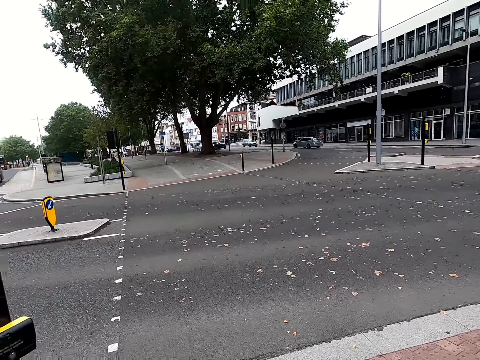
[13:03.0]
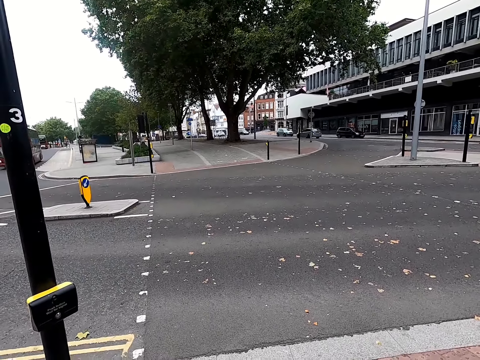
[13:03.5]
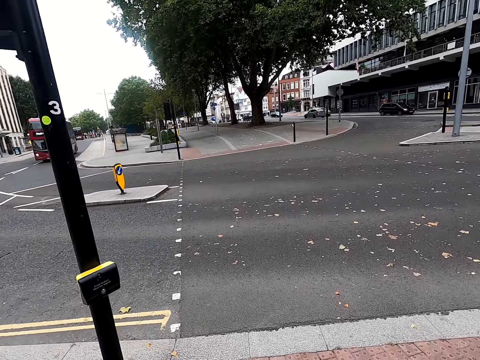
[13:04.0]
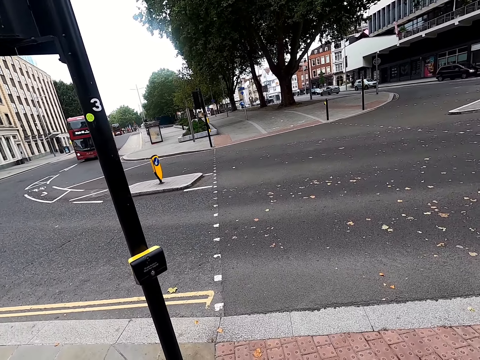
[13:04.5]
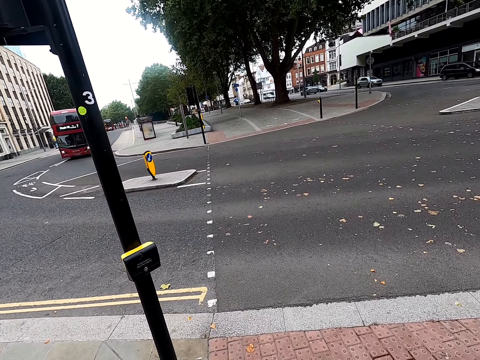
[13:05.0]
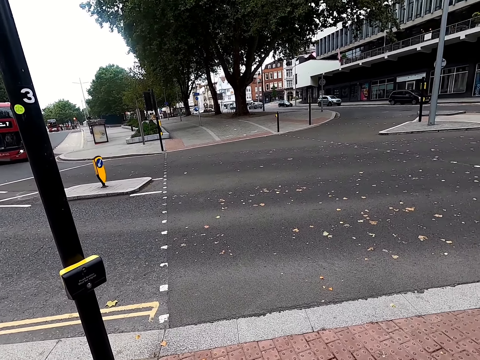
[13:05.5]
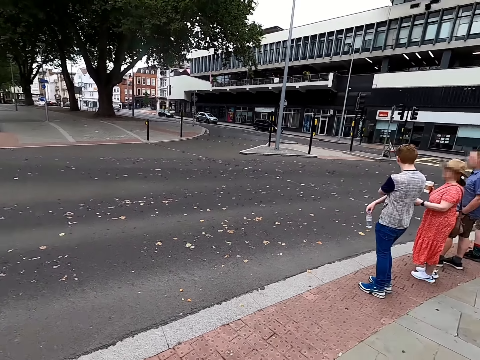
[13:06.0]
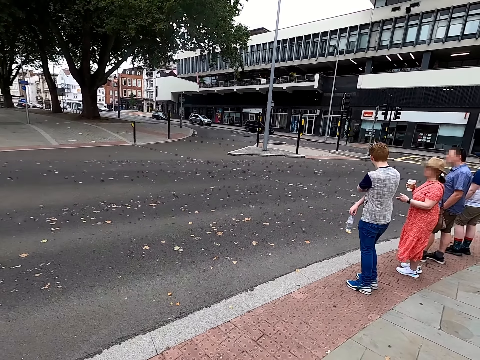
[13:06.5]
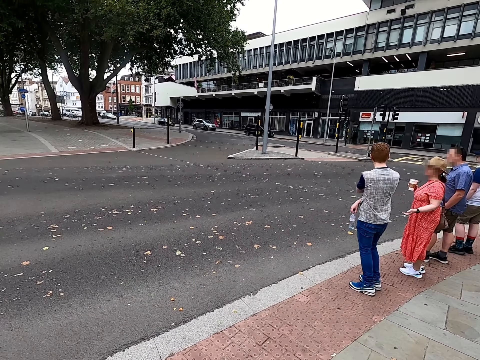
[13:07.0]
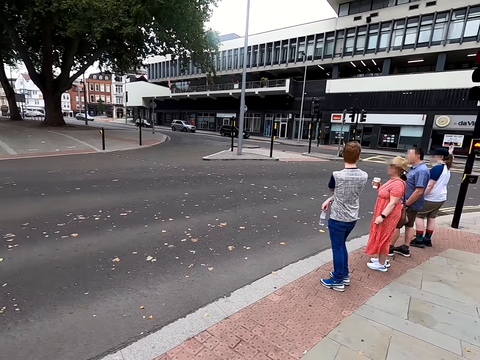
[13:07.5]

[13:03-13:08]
The camera wearer looks around.

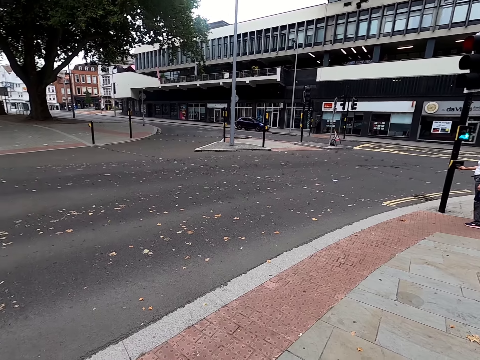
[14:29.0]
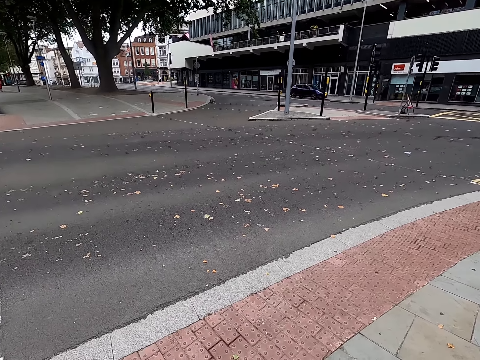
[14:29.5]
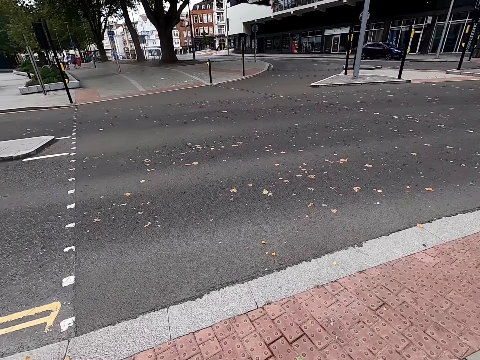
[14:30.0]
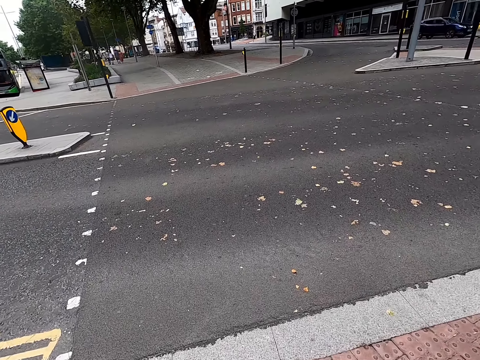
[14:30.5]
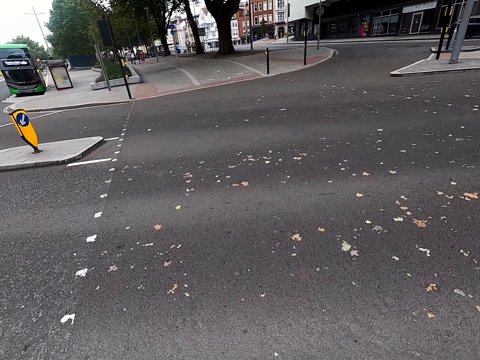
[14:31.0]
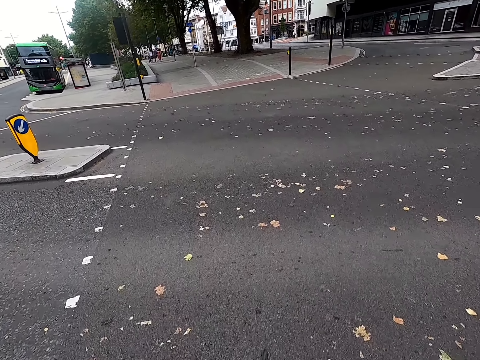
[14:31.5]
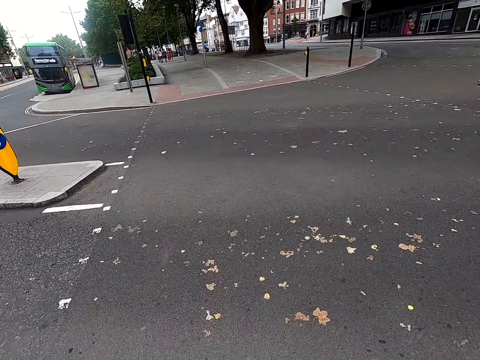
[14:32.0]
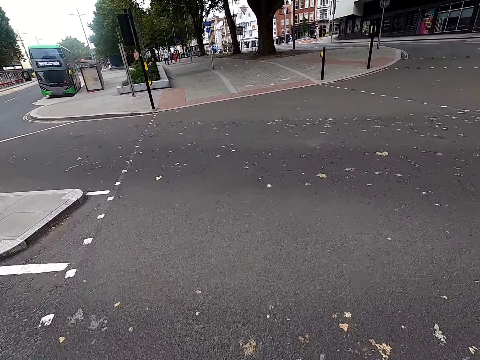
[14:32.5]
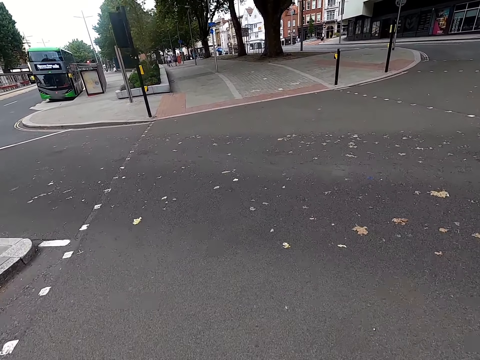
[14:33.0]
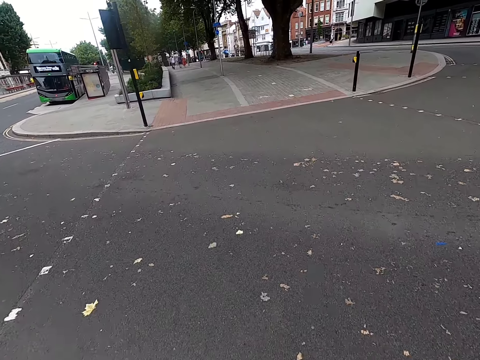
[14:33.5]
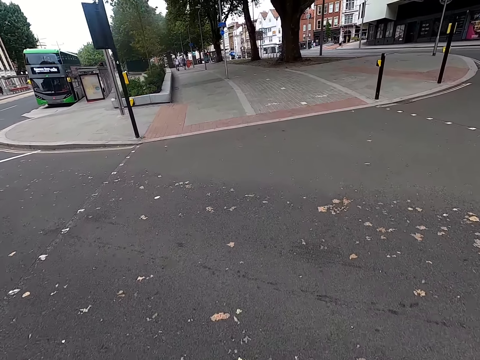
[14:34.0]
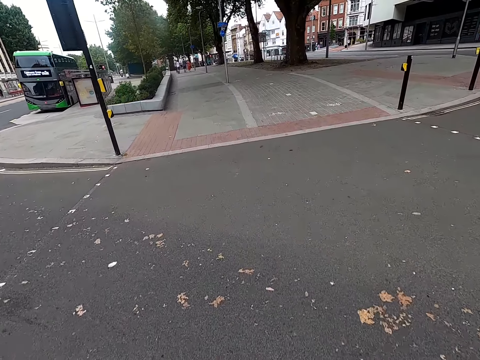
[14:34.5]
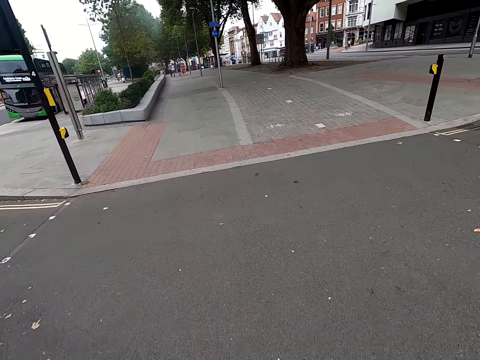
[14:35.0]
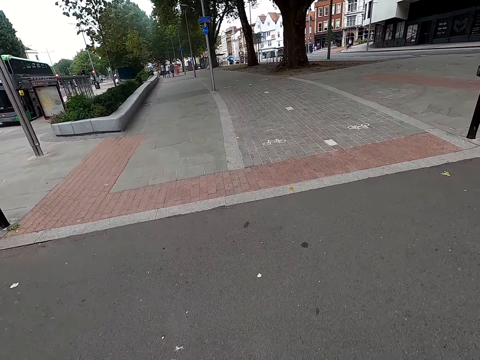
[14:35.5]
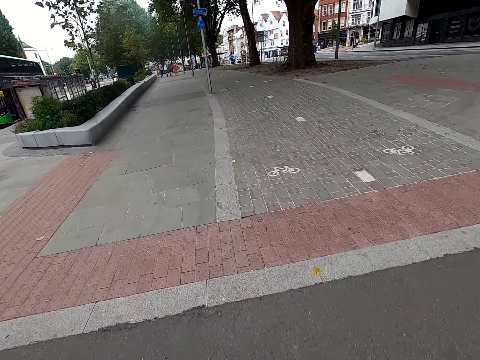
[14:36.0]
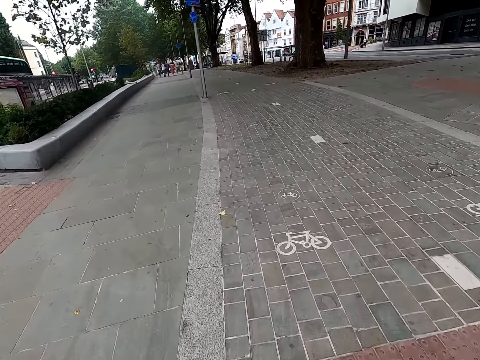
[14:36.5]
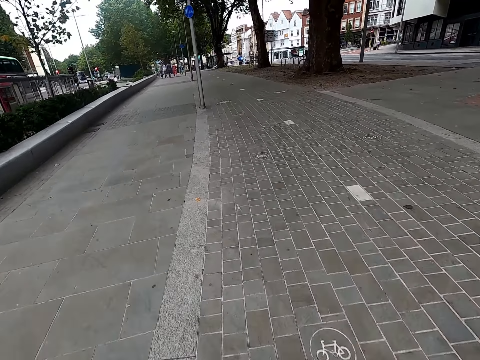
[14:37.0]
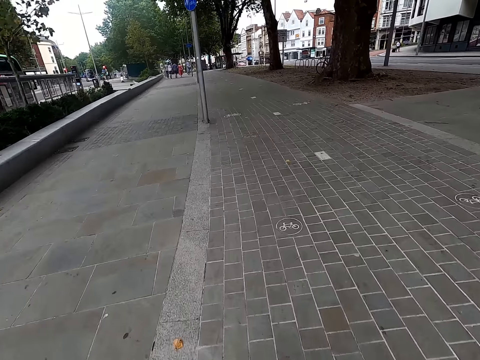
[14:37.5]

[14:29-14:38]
The camera wearer rides a bicycle.

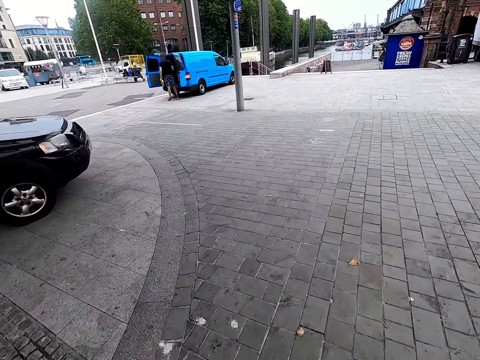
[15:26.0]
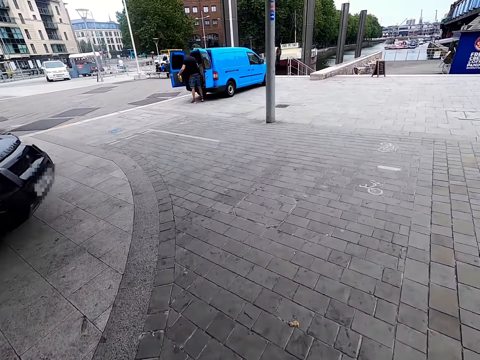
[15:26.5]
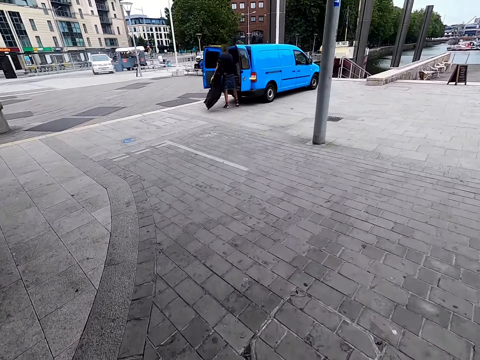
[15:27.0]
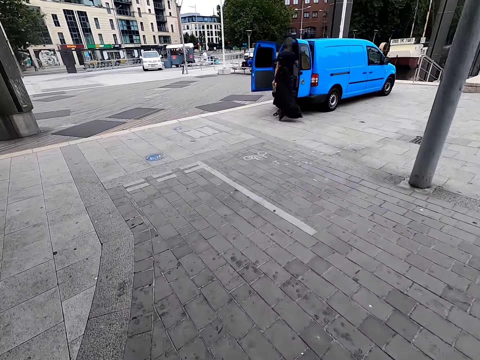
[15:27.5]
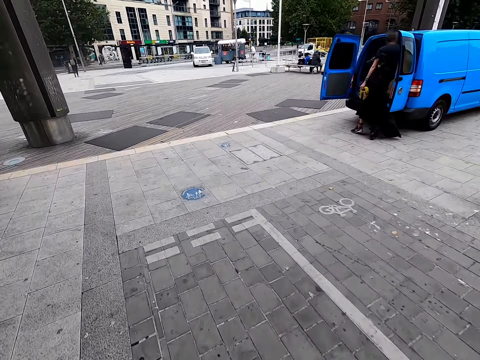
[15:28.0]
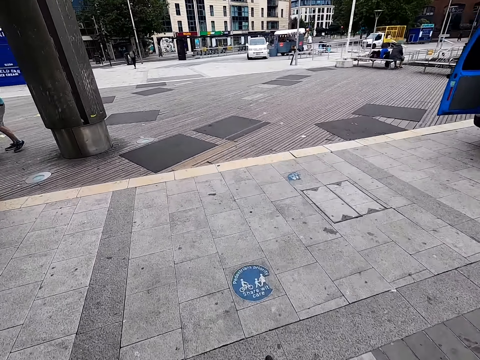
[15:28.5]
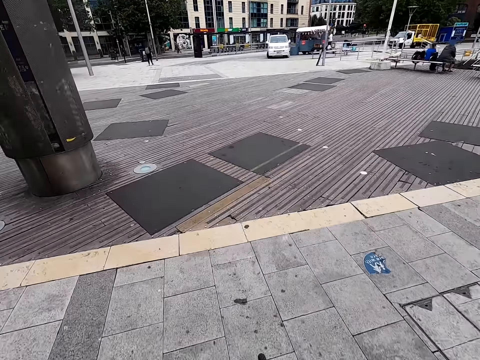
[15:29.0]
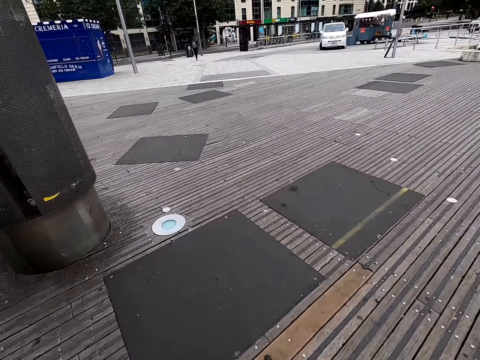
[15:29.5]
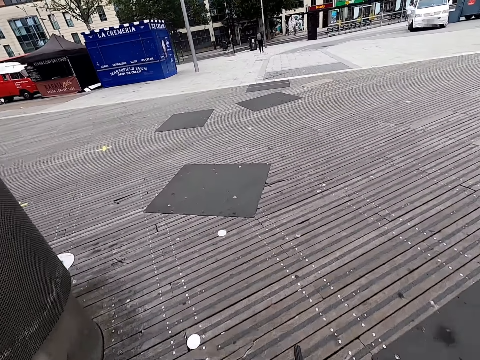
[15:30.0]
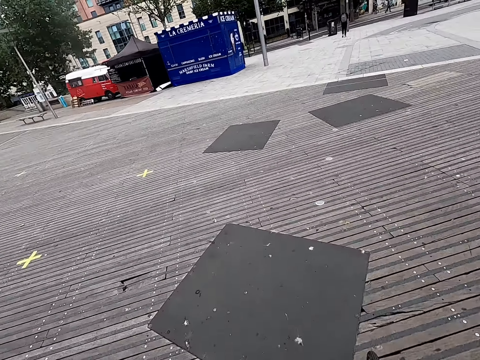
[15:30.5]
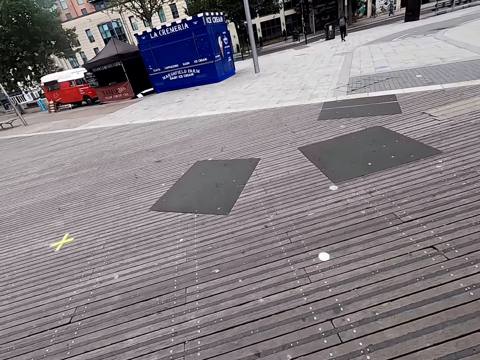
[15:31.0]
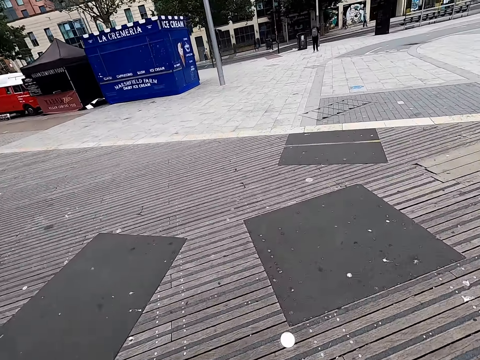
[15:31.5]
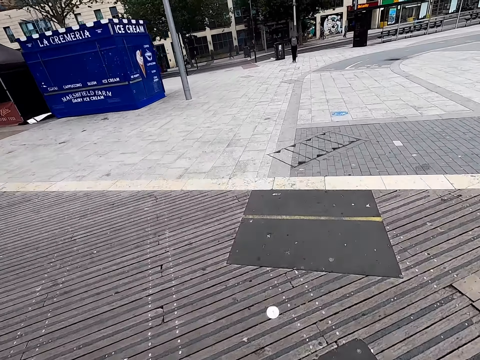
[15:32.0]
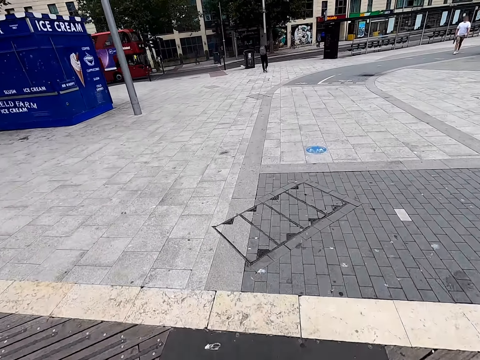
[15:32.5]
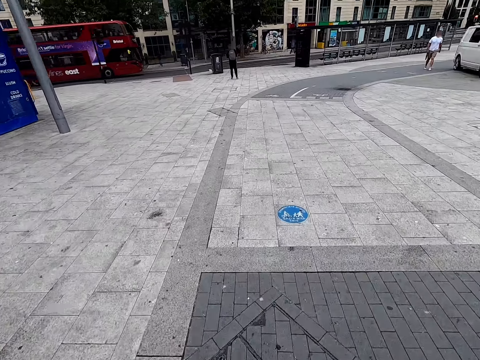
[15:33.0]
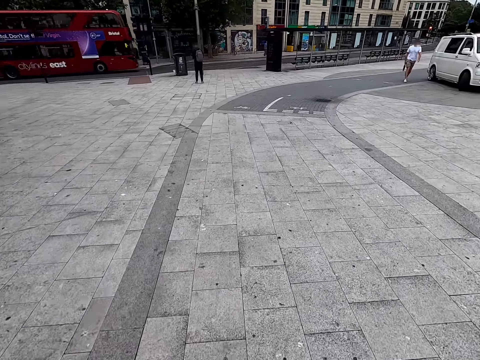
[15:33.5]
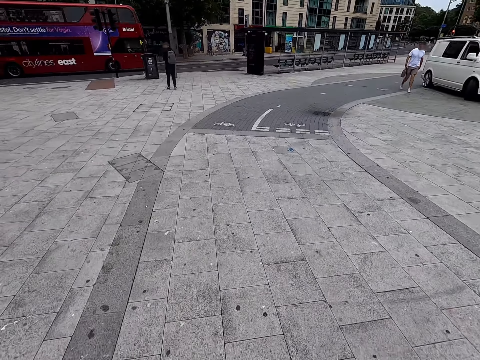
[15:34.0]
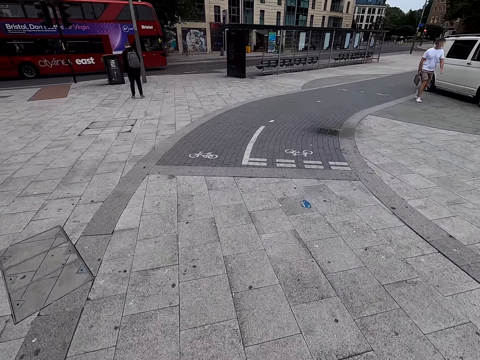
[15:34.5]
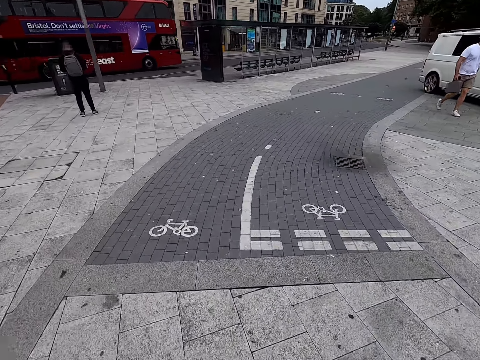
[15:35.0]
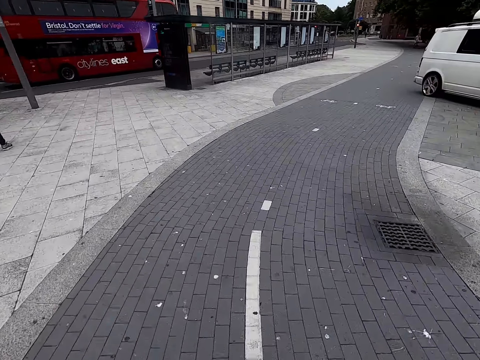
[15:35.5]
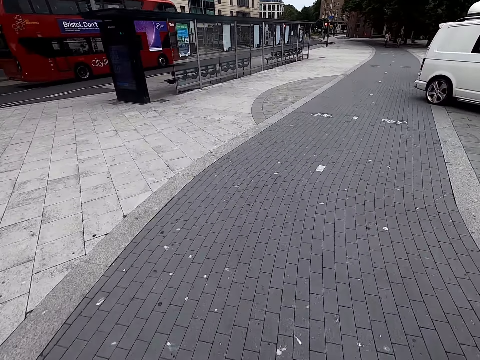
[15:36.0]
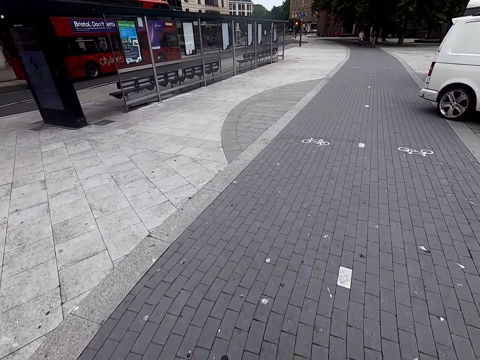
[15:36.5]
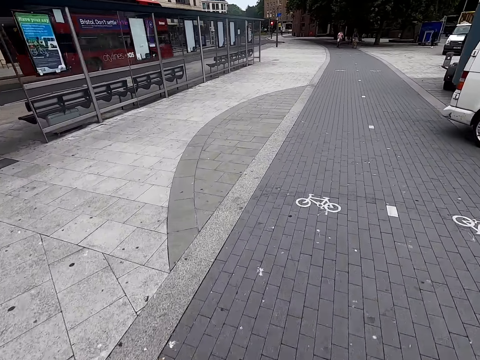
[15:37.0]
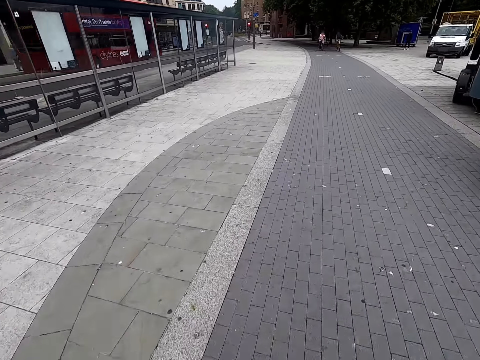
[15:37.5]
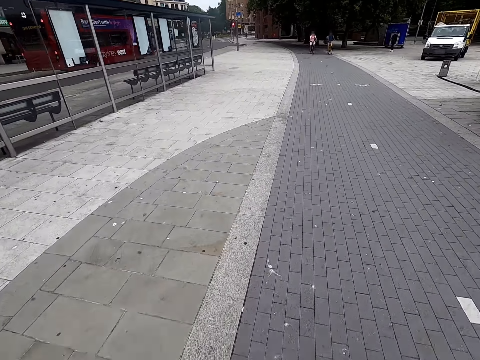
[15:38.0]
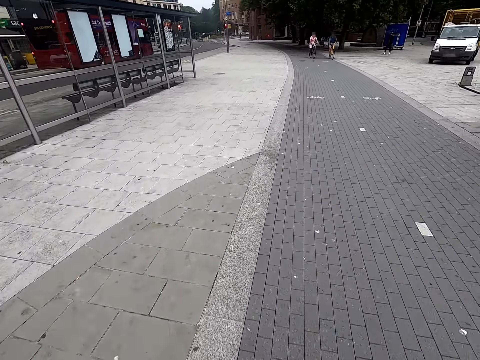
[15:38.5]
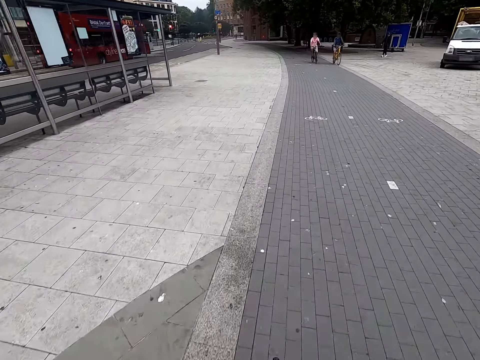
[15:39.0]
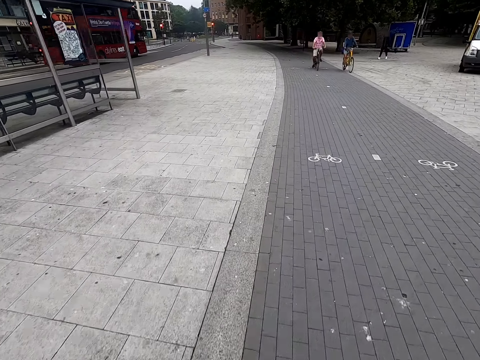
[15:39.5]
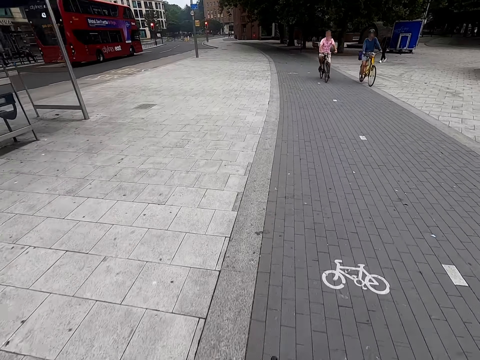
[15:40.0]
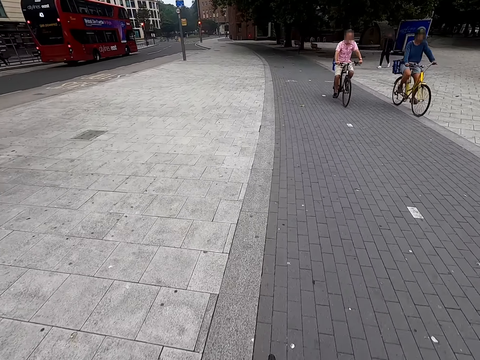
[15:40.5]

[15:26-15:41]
The camera wearer turns left. They turn right.
